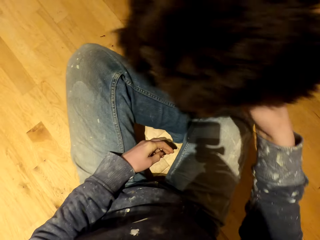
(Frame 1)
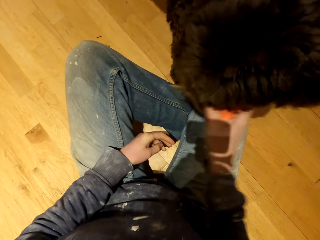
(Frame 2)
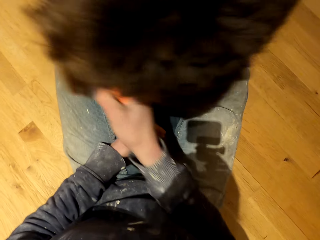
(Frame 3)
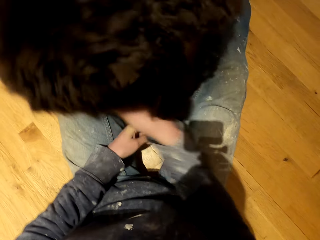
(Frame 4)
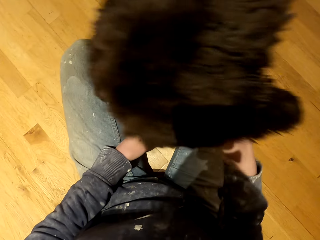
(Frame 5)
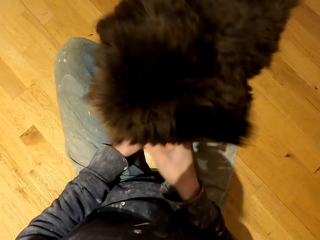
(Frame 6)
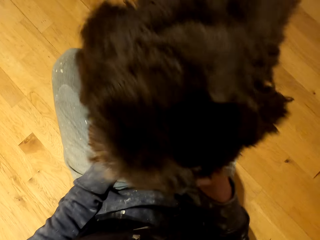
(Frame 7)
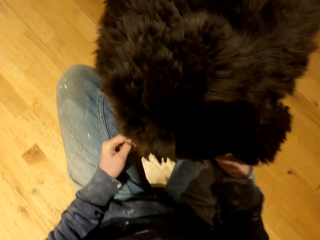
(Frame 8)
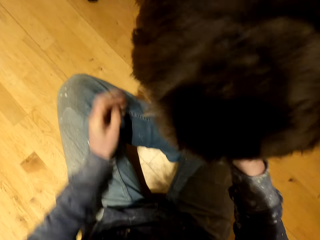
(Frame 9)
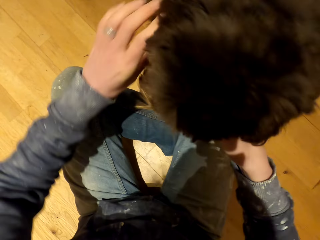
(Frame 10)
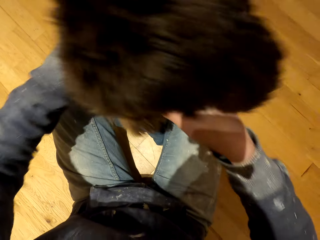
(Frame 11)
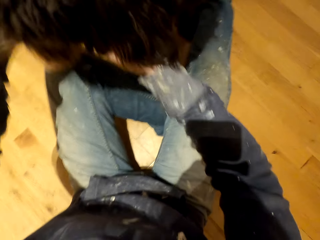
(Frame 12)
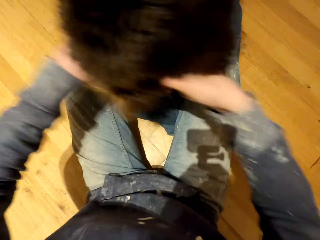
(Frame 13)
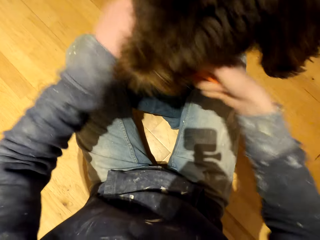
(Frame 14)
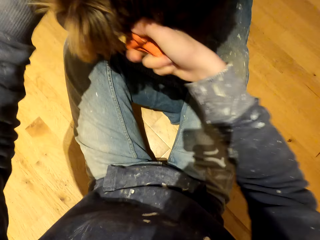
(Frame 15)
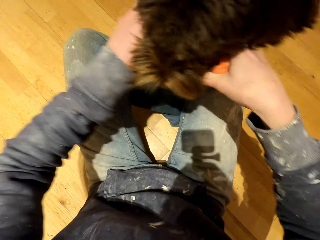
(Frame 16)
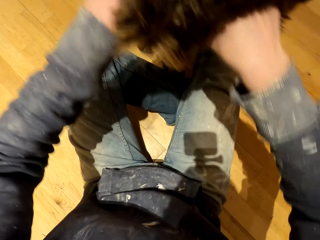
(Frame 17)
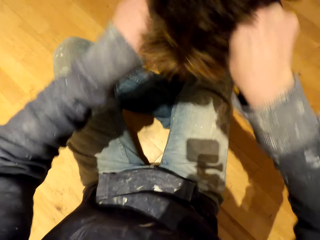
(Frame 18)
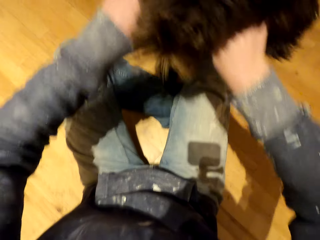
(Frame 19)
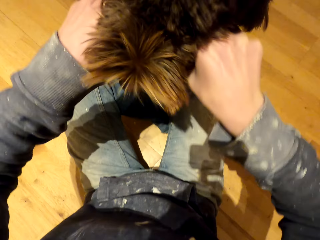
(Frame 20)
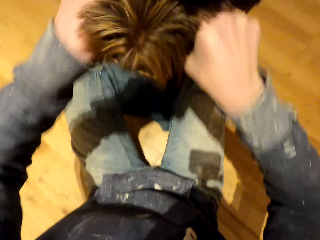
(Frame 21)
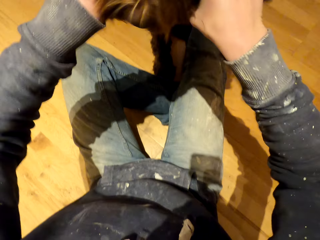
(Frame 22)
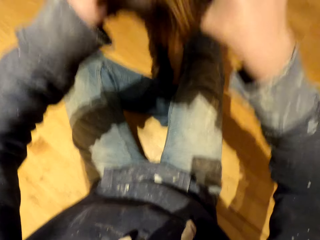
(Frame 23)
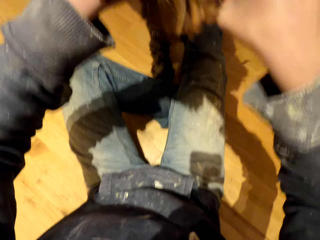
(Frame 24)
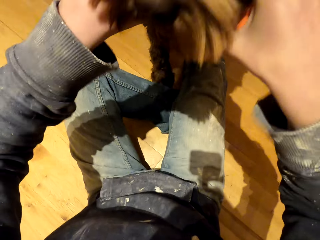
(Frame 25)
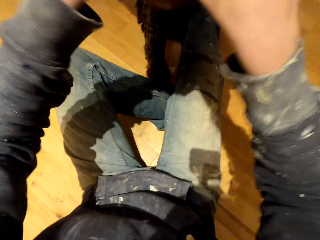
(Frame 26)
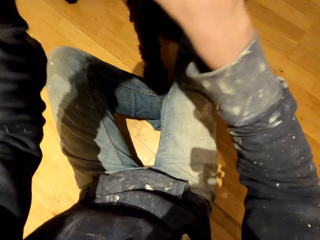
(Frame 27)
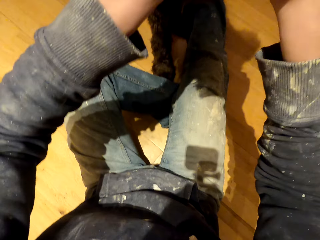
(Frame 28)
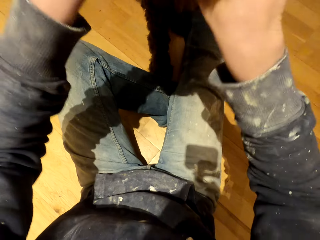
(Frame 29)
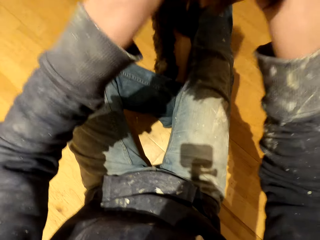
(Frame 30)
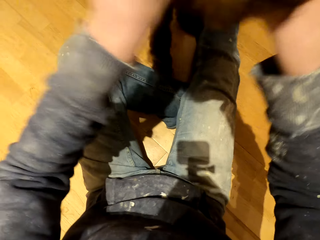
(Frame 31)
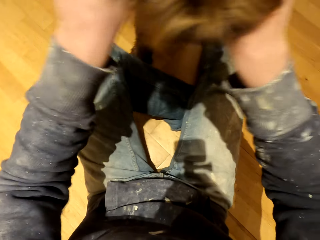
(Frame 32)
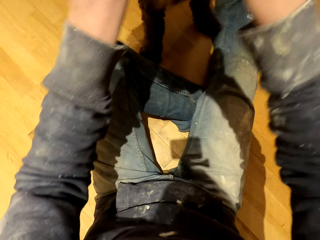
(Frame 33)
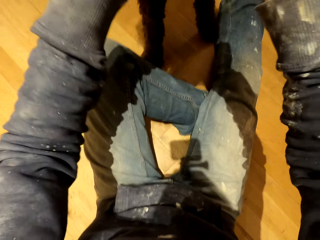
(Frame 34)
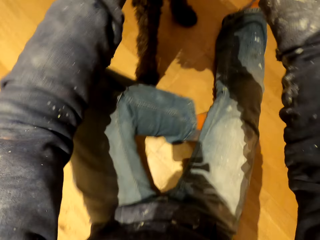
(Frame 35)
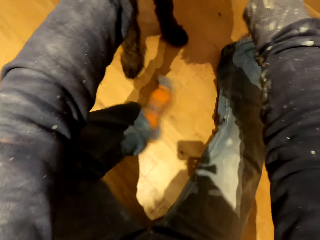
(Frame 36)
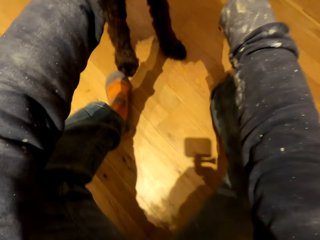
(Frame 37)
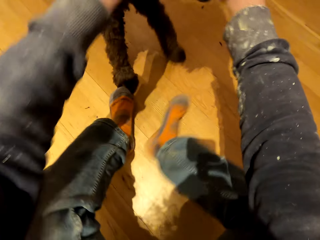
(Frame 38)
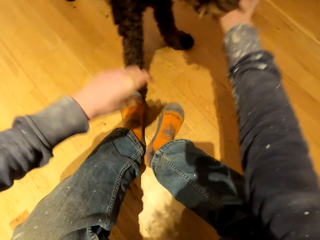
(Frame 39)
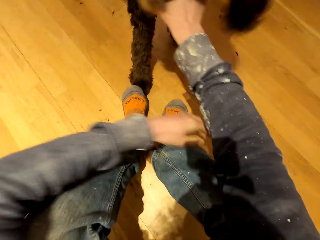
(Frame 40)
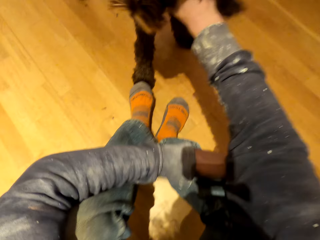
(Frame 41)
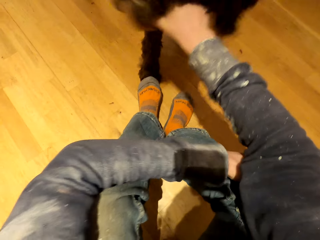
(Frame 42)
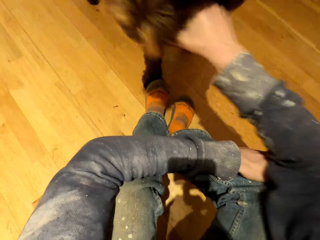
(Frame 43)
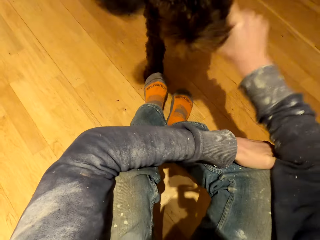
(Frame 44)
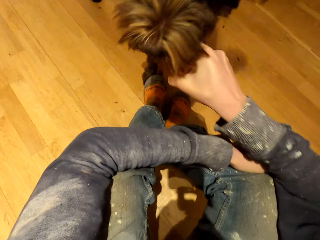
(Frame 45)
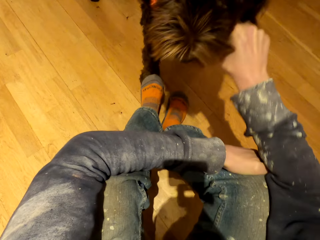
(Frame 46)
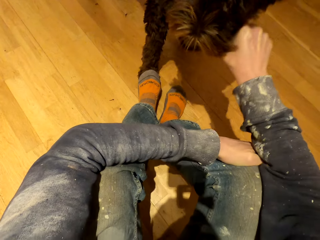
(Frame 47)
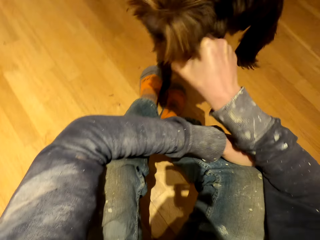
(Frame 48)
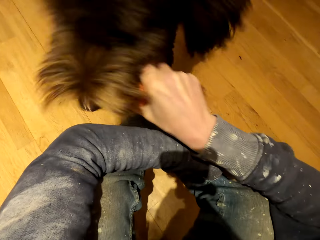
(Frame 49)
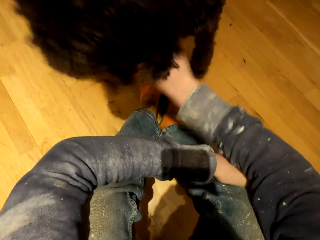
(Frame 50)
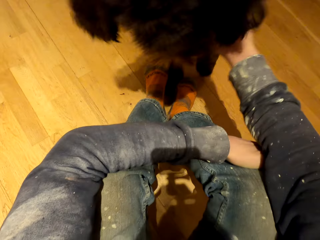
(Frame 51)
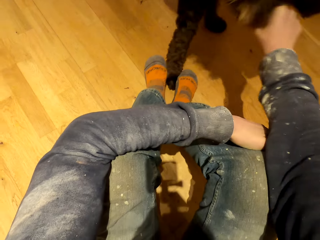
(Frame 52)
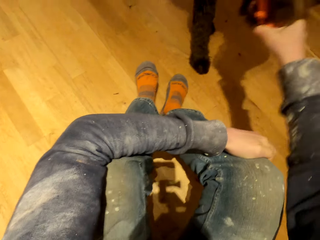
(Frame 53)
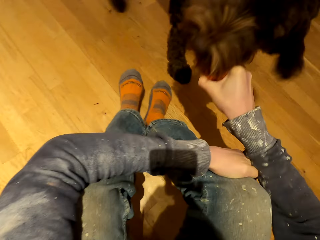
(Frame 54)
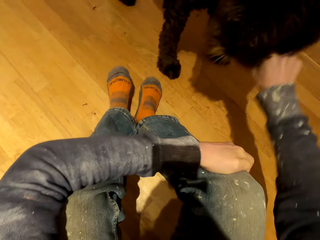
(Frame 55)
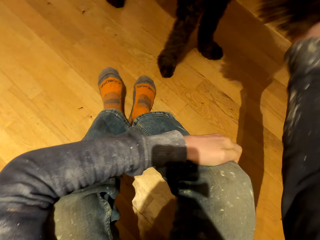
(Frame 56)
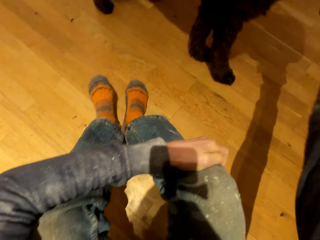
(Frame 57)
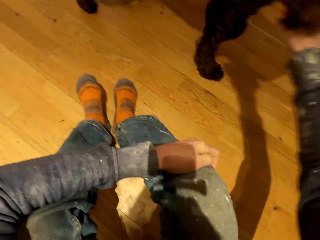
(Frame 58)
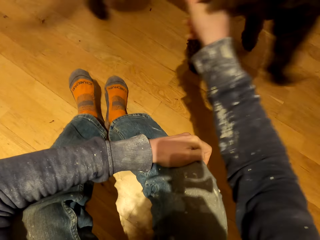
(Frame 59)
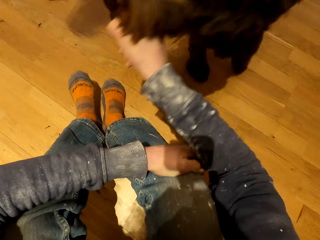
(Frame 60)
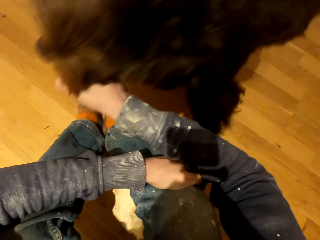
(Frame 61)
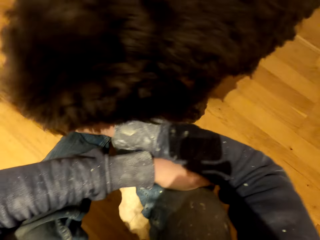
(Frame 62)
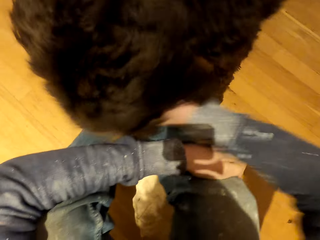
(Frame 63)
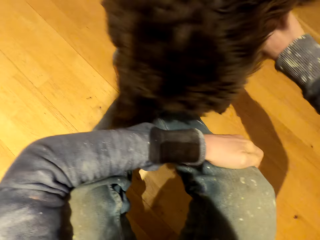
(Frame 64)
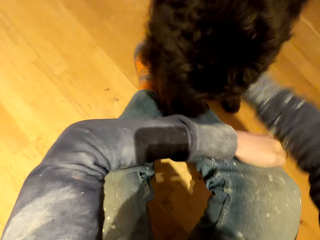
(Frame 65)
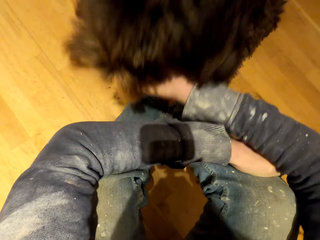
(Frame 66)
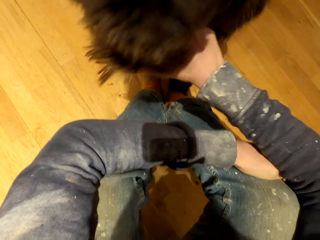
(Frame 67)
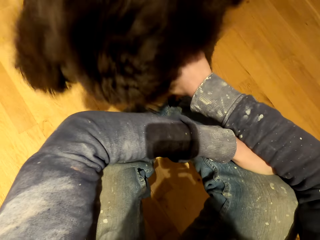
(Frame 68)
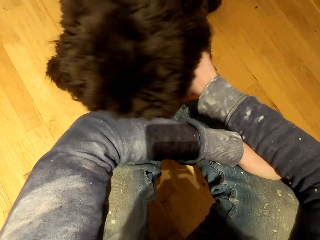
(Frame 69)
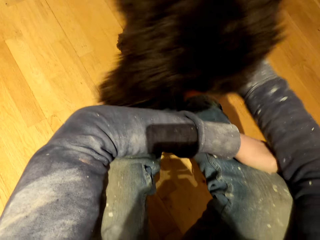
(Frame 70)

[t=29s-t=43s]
The camera wearer plays with the dog. He stretches his legs, and plays with the dog.

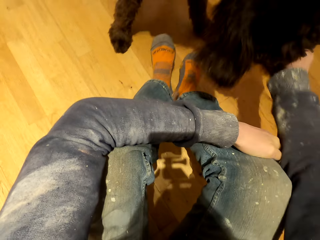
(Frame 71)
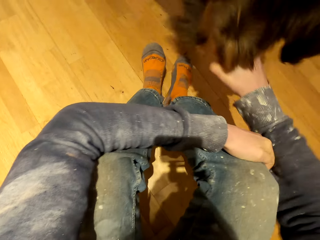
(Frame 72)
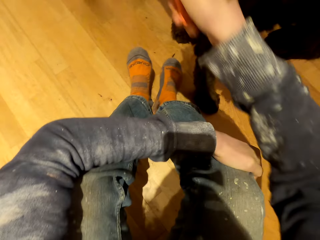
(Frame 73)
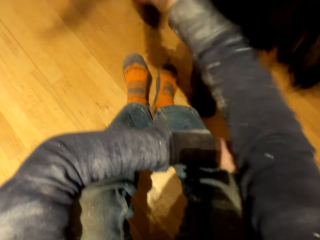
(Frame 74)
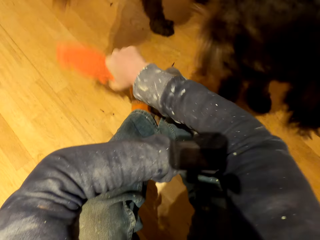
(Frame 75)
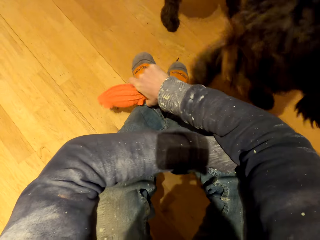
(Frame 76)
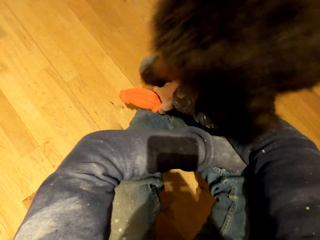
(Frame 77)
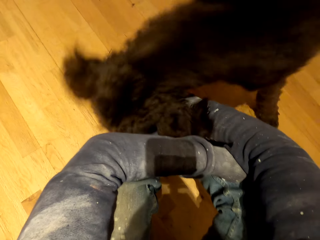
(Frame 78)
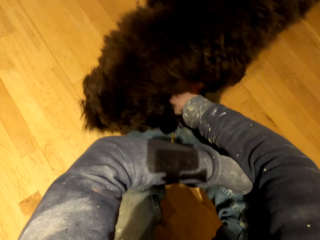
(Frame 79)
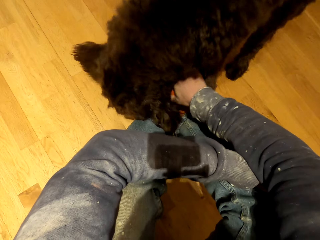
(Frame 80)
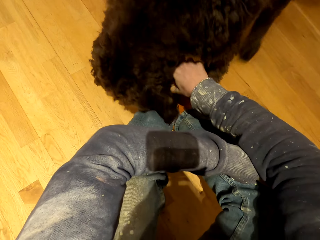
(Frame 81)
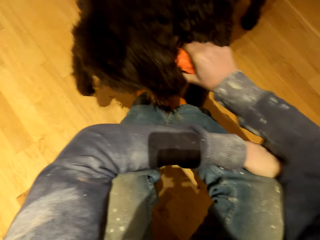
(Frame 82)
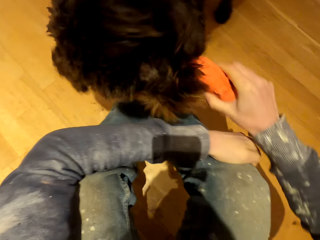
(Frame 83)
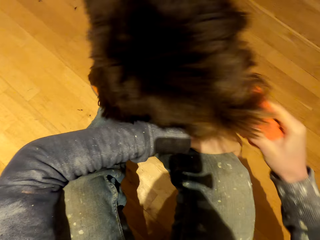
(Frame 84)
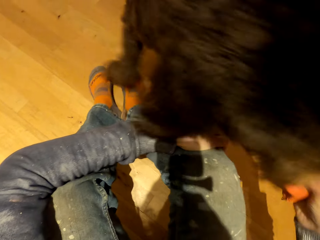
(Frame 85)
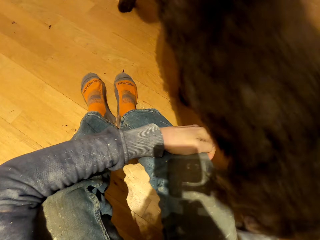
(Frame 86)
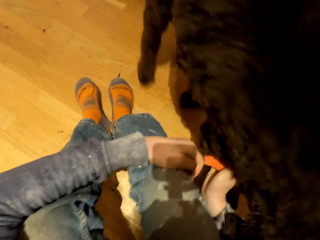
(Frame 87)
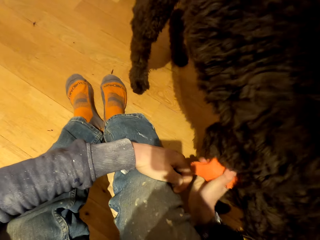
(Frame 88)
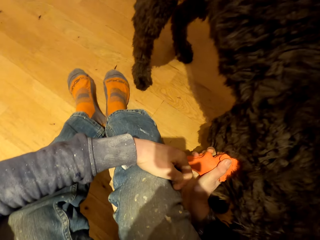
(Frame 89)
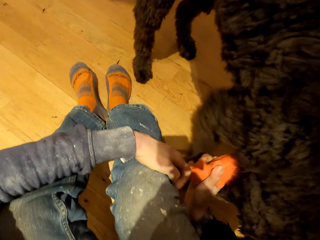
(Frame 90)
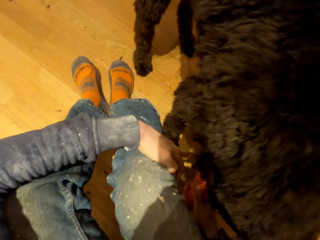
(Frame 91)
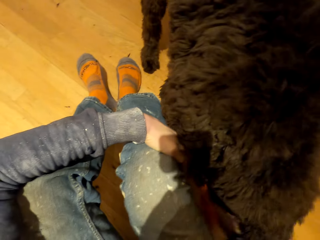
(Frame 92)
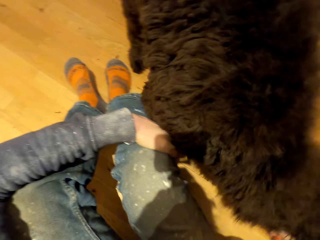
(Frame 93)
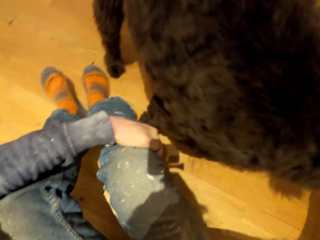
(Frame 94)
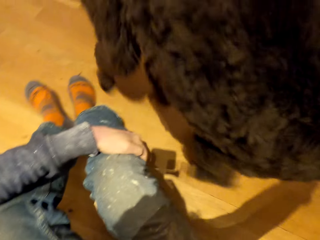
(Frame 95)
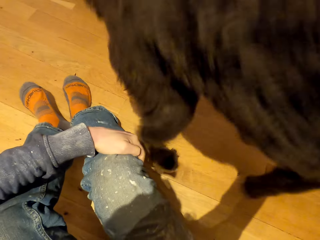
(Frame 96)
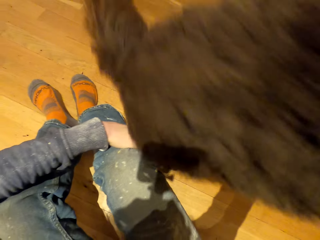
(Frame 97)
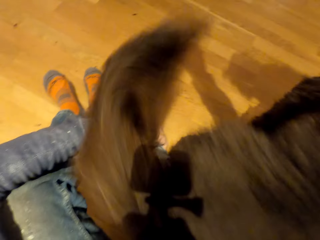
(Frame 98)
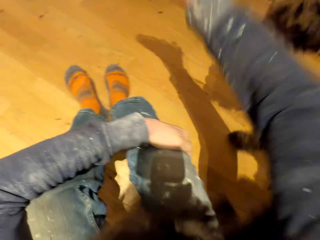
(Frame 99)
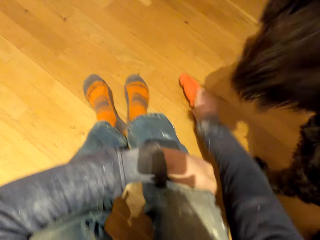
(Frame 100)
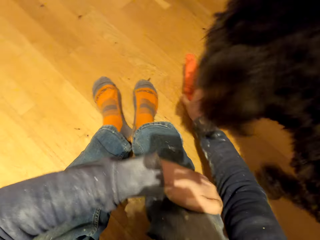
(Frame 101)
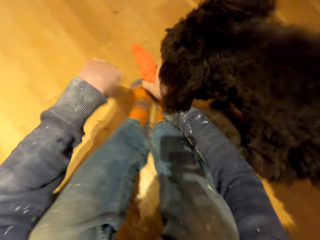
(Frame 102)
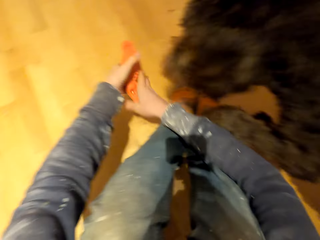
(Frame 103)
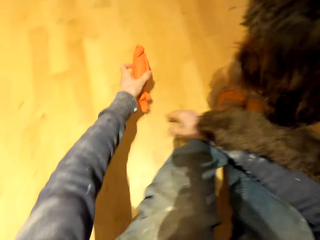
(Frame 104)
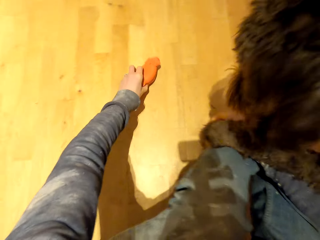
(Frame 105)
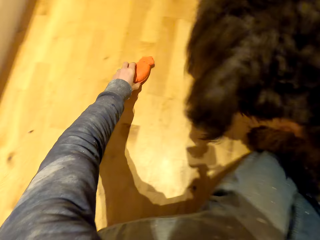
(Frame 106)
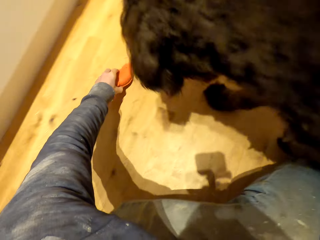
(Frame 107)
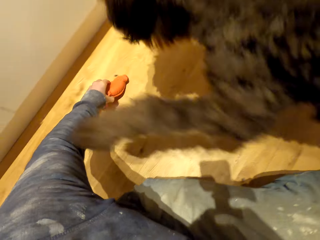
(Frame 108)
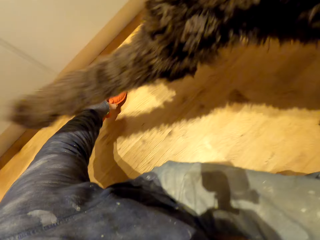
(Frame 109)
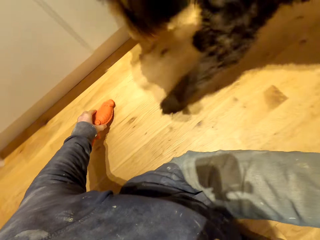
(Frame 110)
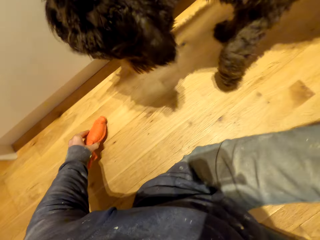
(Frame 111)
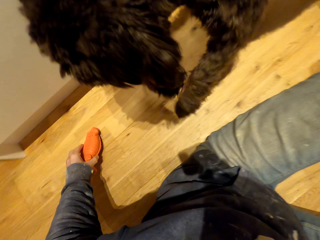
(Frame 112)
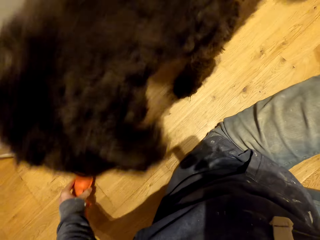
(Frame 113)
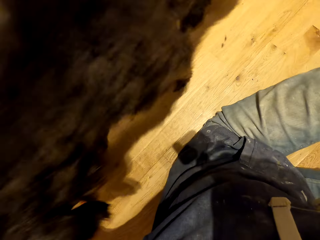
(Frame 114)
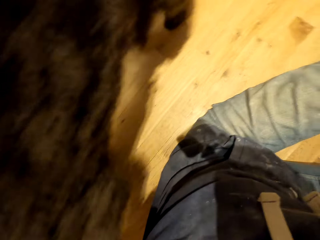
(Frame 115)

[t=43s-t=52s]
The camera wearer puts the toy in the hand.
